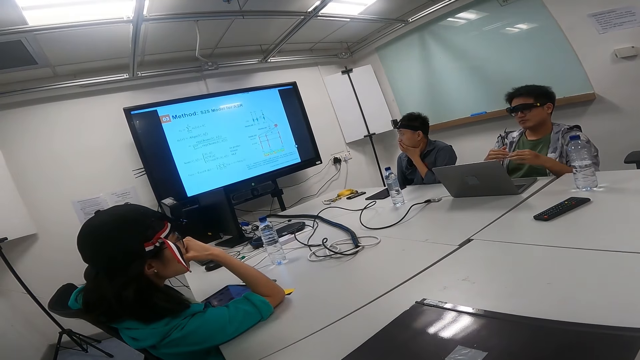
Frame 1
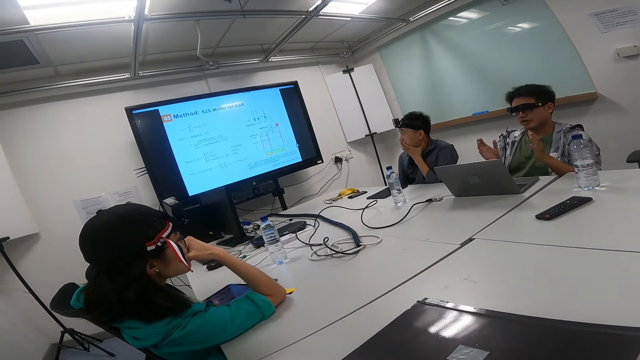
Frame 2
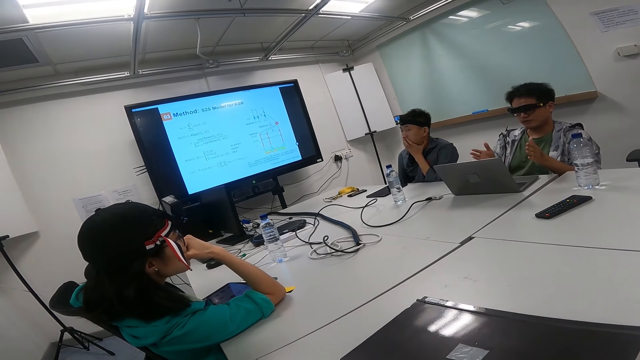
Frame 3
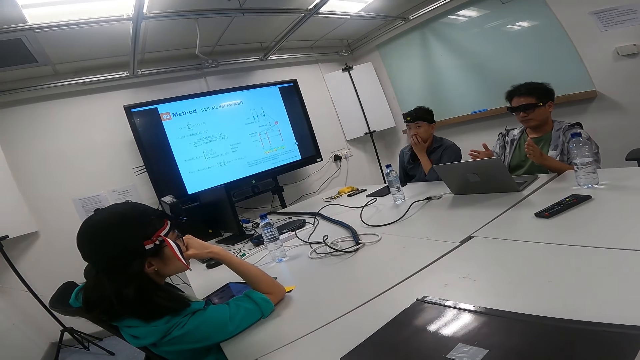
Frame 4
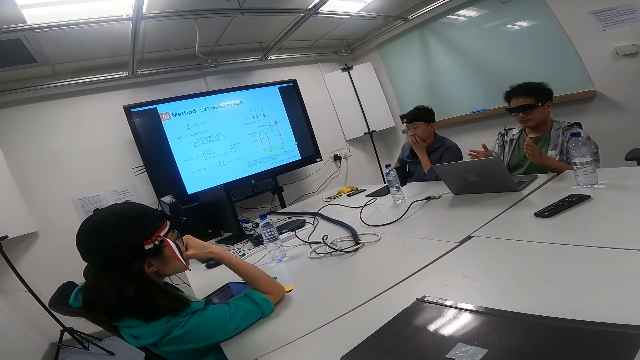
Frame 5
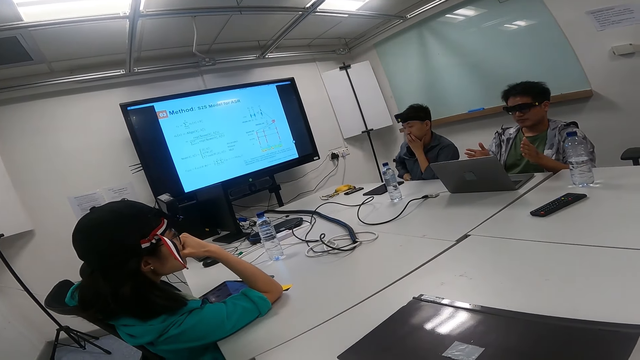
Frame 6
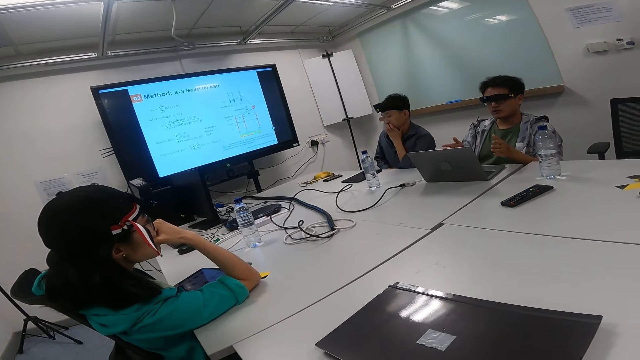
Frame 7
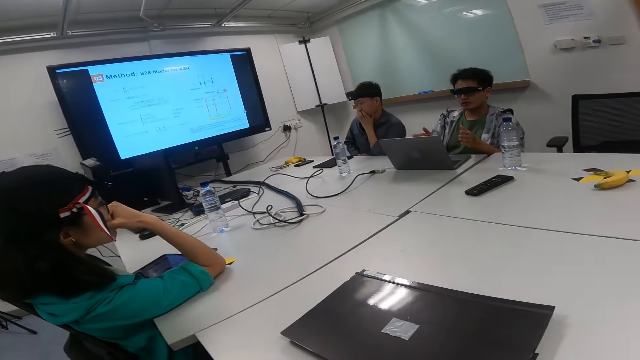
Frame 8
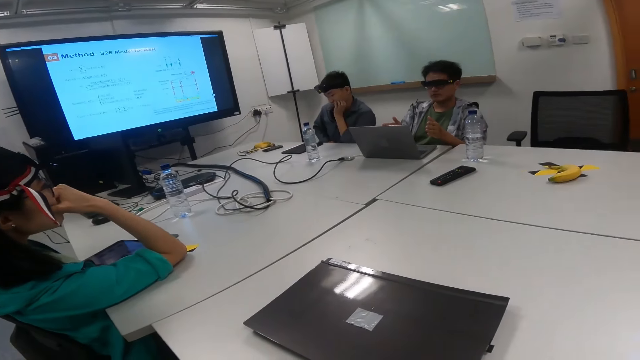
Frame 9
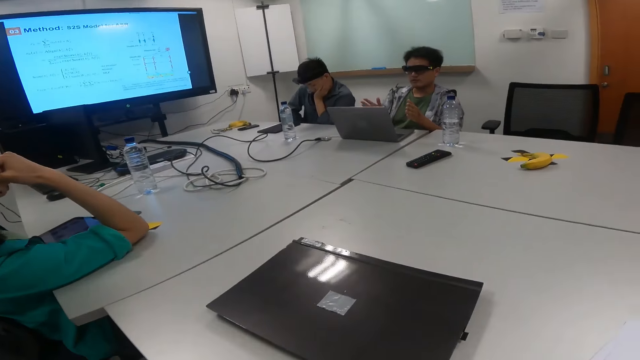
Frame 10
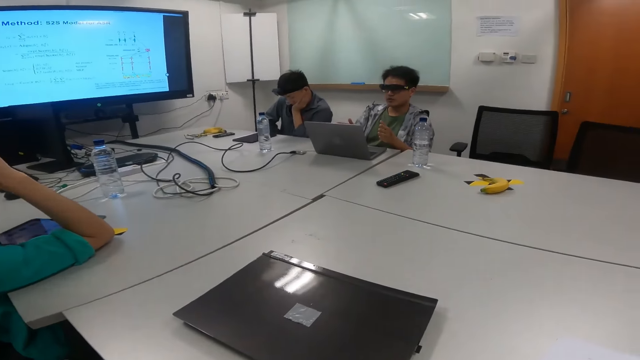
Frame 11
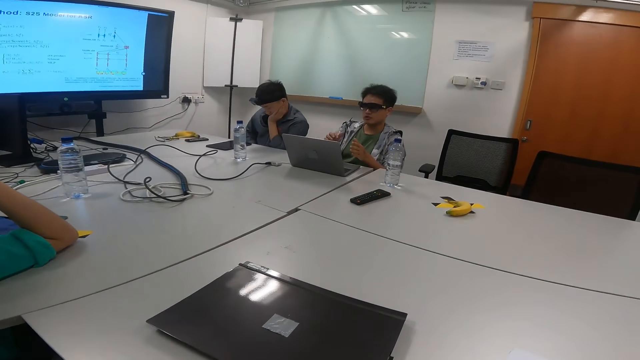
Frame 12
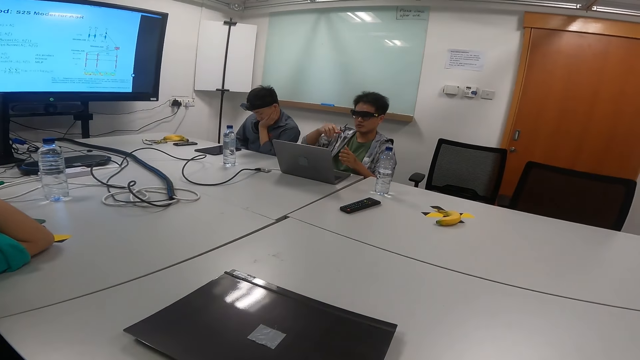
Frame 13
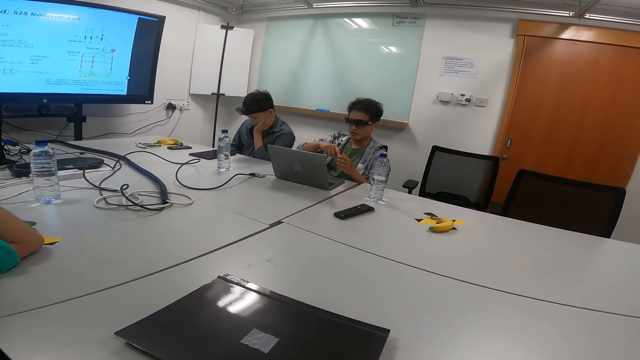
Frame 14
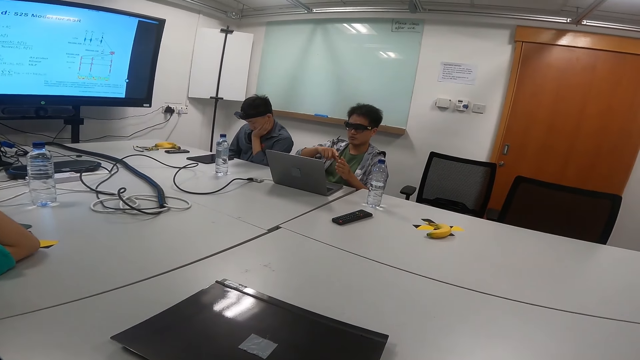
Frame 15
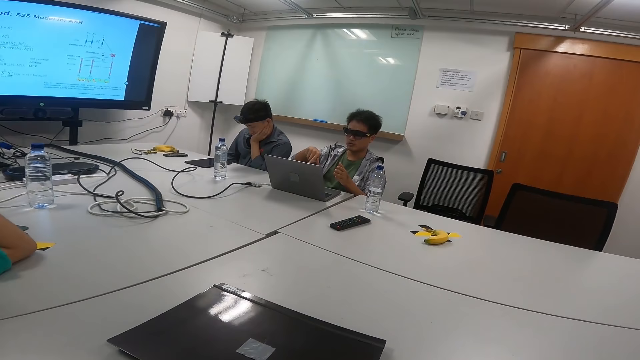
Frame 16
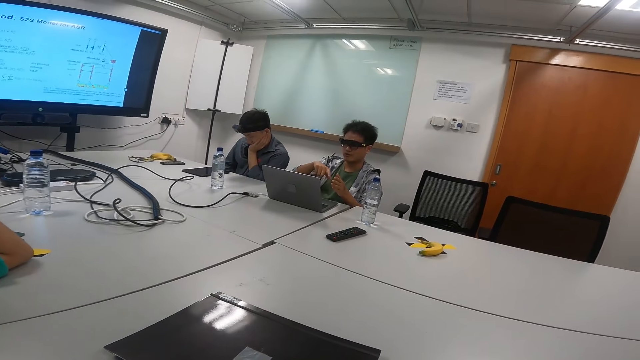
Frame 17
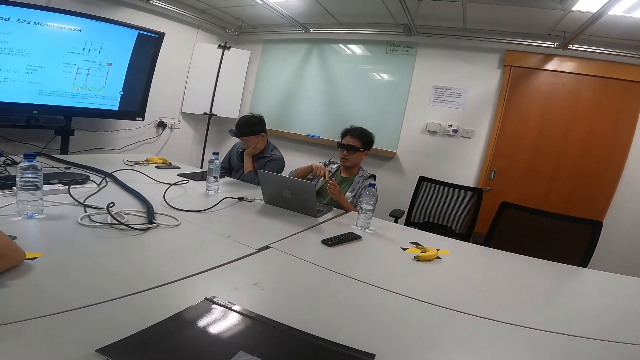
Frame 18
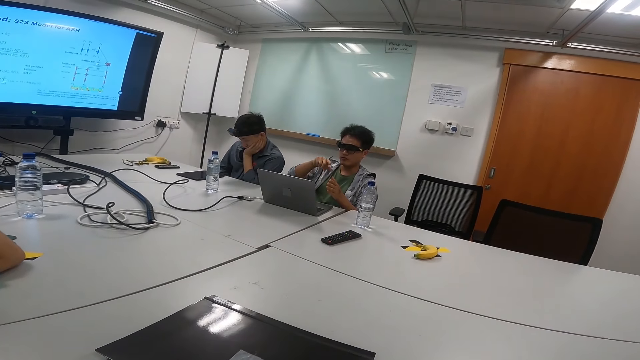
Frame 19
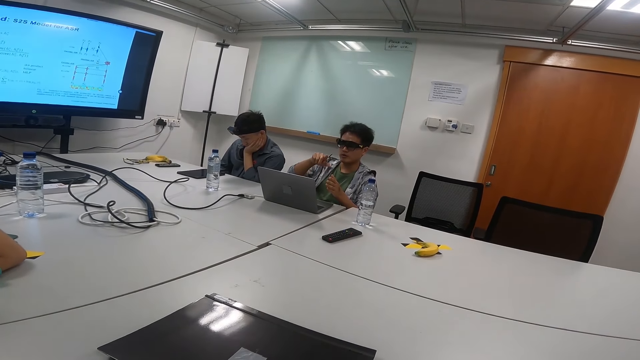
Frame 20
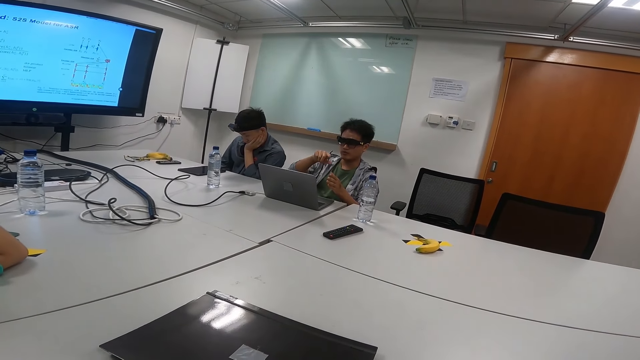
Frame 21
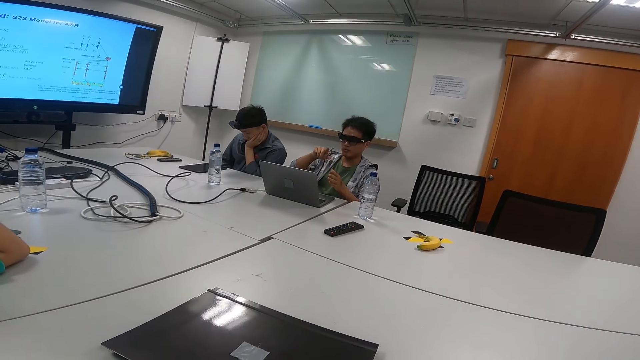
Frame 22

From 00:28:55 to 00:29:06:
The first person makes hand gestures. The third person looks at the second person and touches the chin. The first person makes hand gestures.

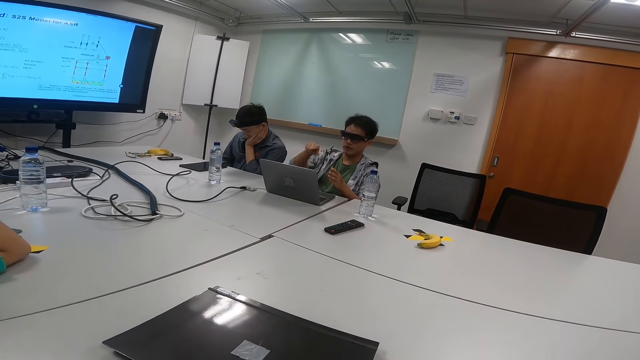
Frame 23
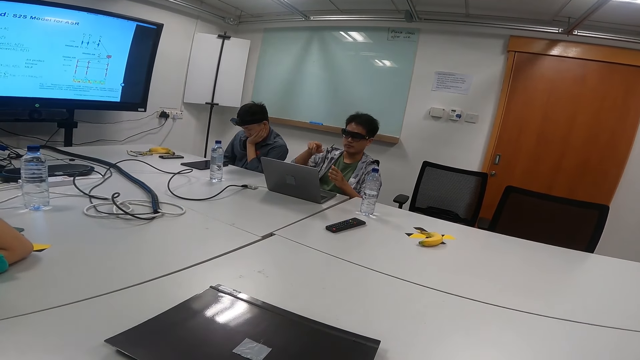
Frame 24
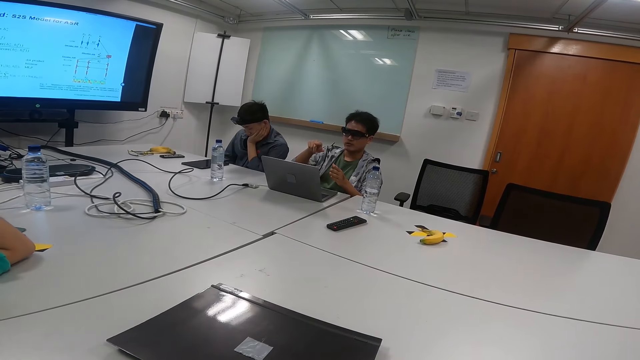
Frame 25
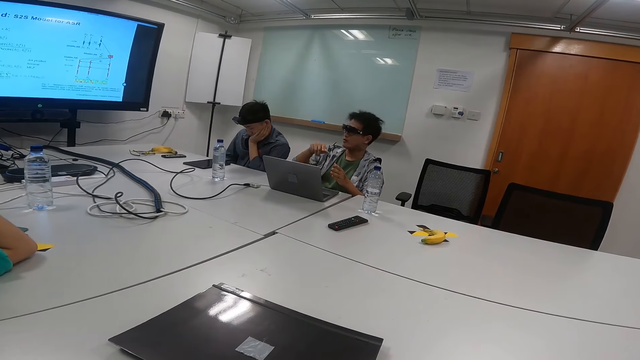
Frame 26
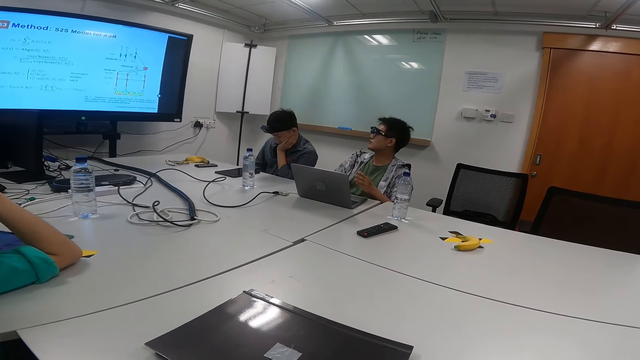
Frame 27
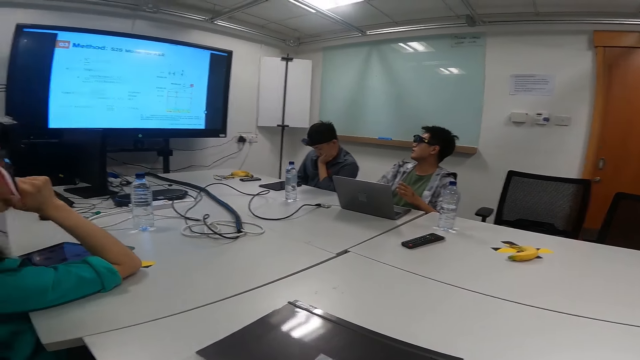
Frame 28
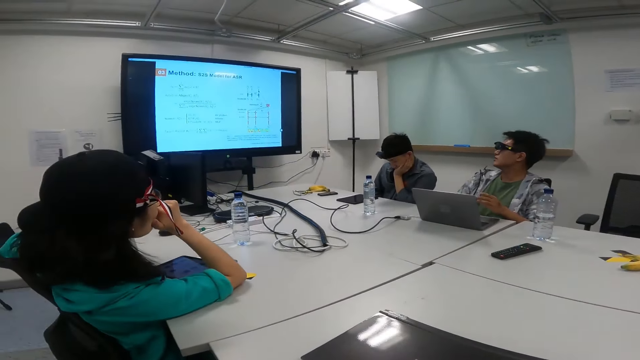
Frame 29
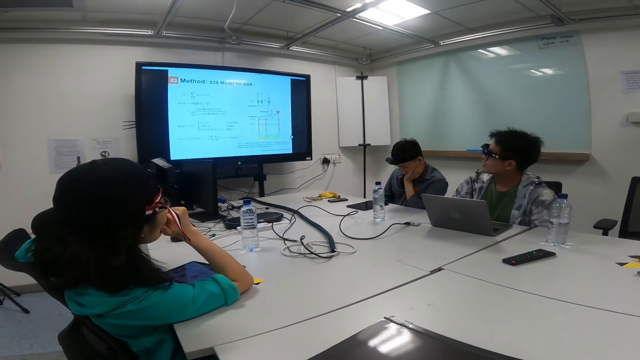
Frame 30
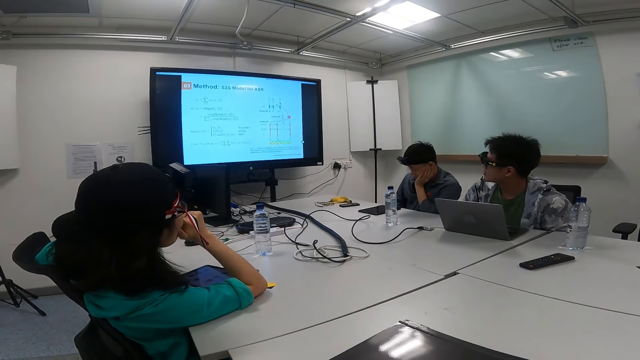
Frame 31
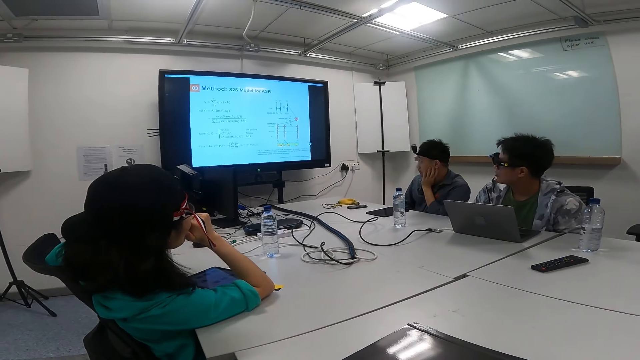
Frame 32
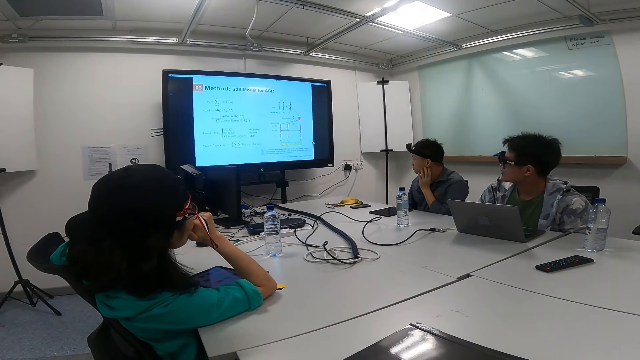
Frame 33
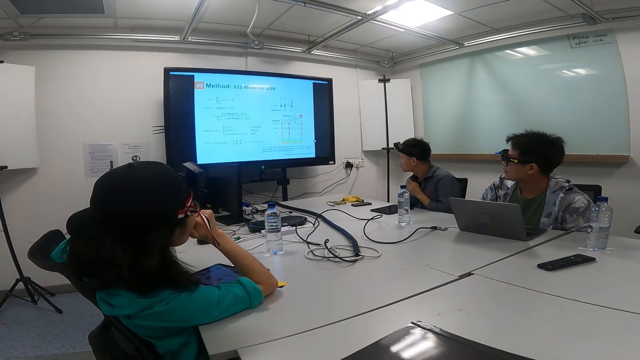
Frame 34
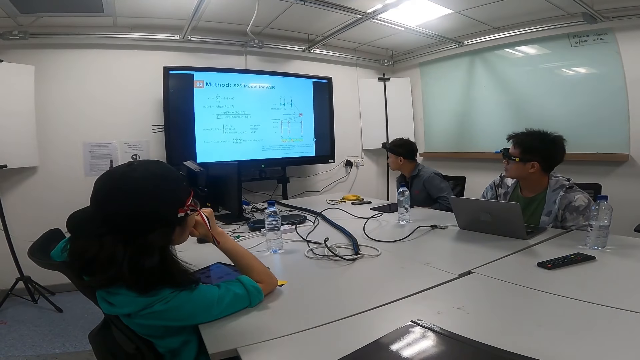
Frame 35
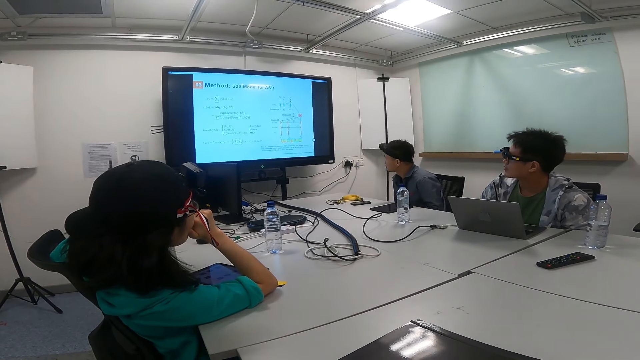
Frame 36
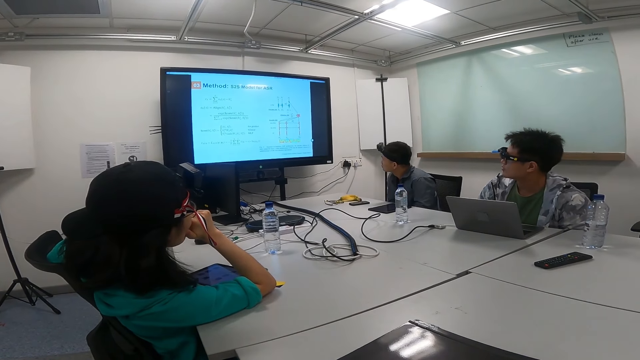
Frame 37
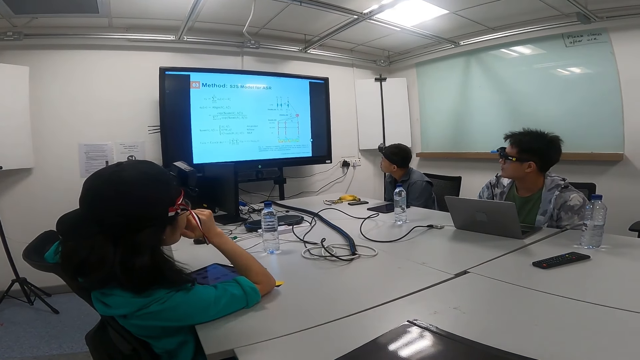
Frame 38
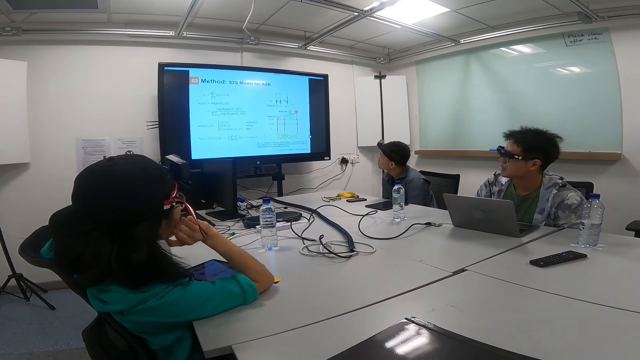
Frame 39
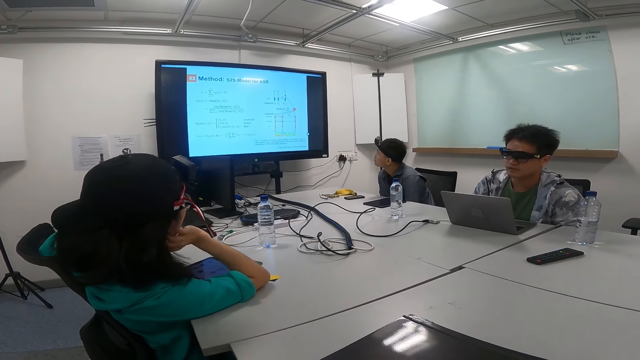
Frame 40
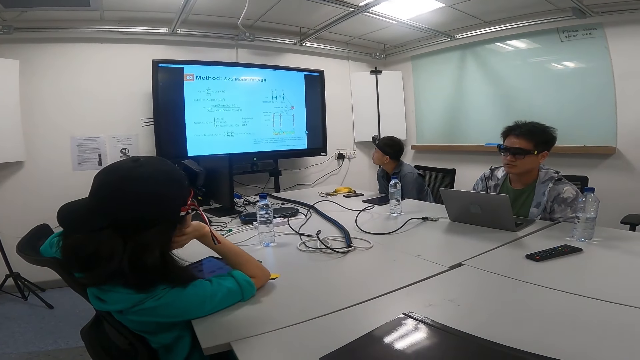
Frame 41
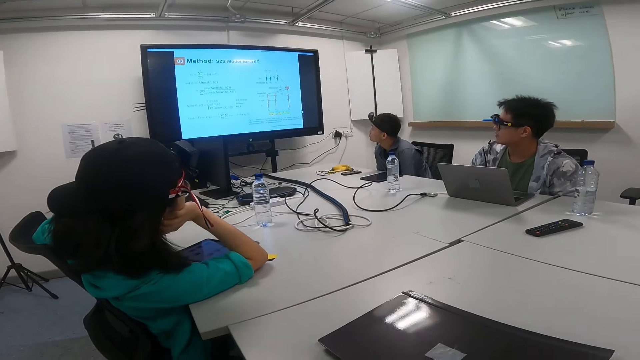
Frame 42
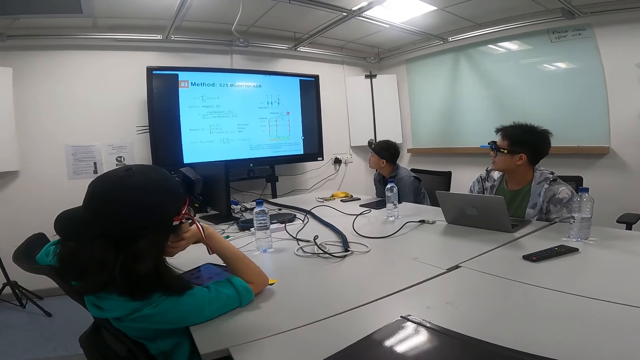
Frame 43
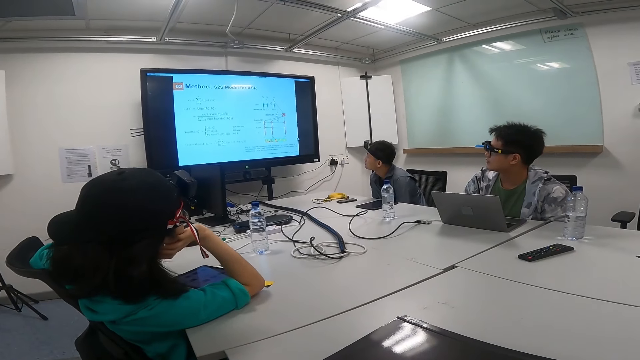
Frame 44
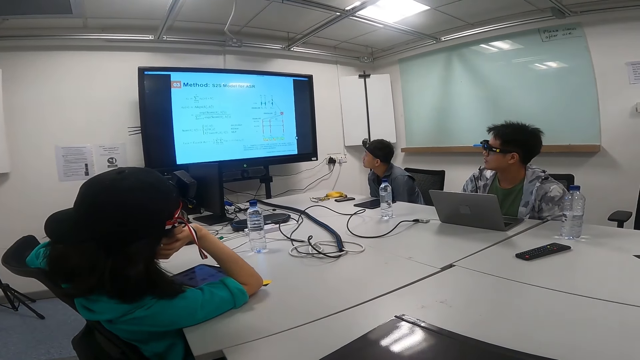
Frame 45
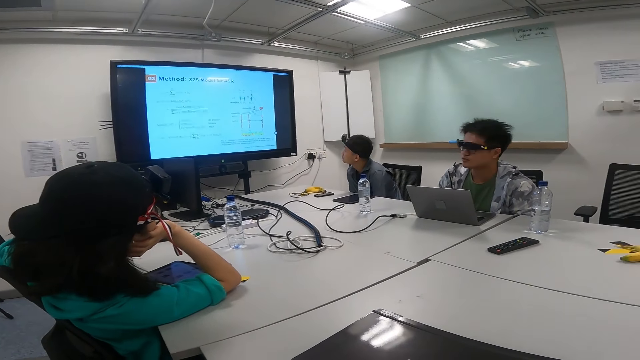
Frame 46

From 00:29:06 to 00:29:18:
A person looks at the screen. Another person looks at the screen. The first person sits up. The other person looks keenly at the screen.
